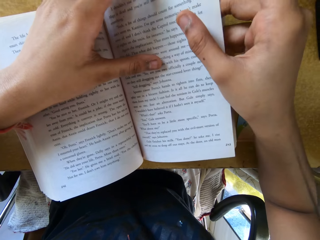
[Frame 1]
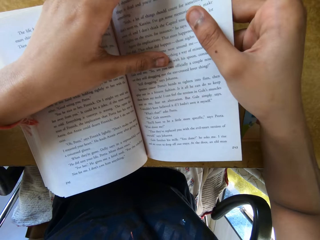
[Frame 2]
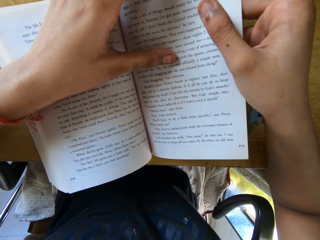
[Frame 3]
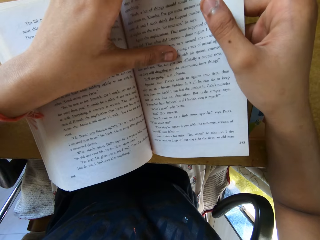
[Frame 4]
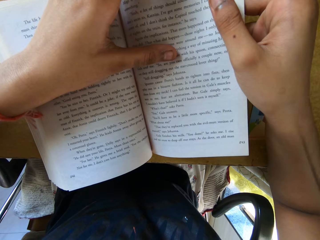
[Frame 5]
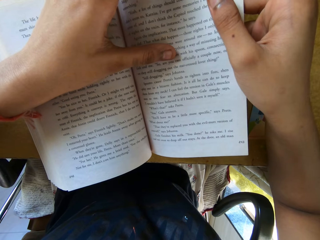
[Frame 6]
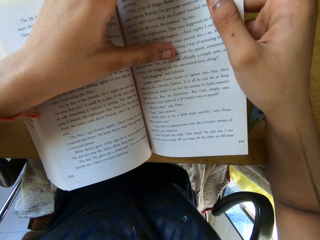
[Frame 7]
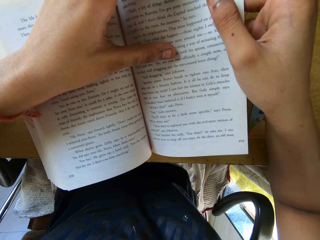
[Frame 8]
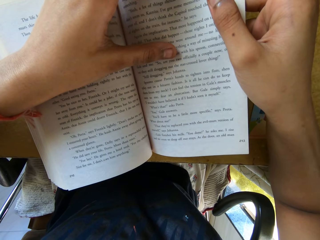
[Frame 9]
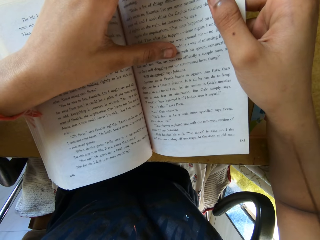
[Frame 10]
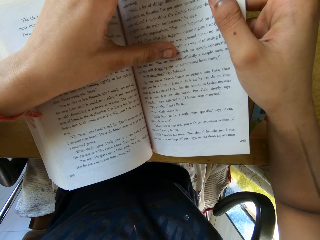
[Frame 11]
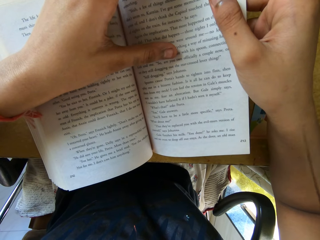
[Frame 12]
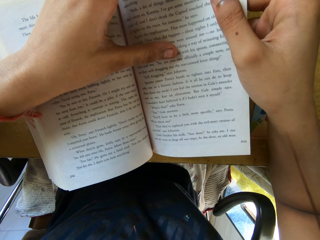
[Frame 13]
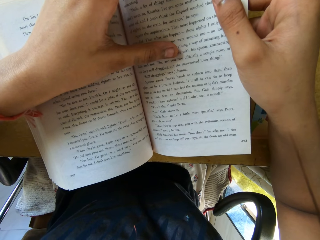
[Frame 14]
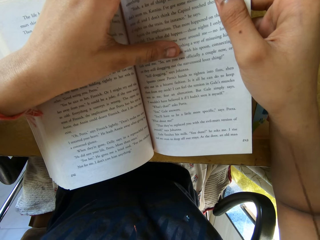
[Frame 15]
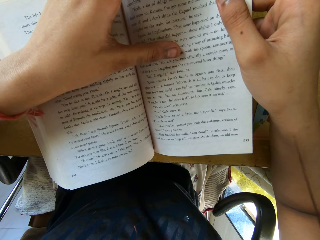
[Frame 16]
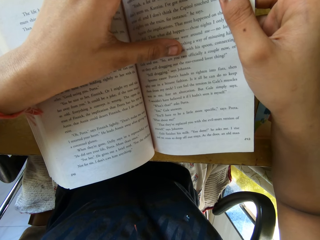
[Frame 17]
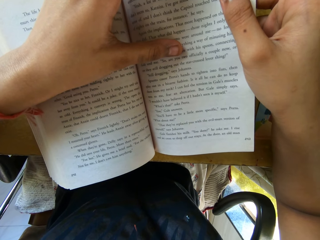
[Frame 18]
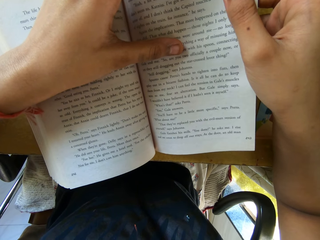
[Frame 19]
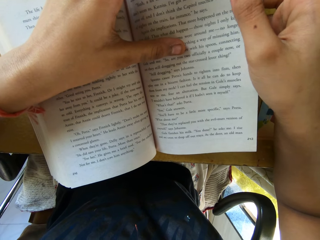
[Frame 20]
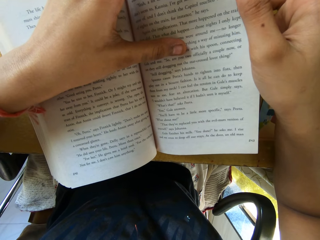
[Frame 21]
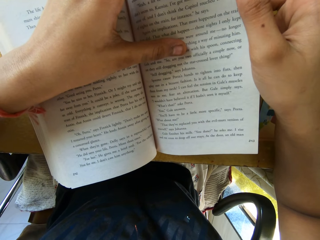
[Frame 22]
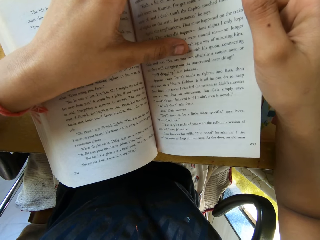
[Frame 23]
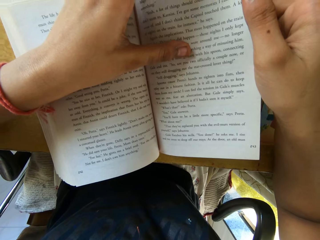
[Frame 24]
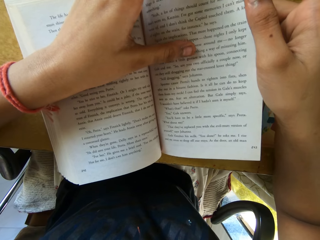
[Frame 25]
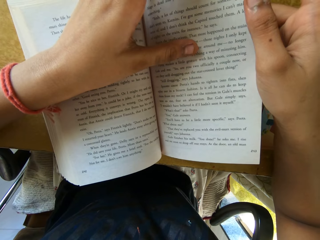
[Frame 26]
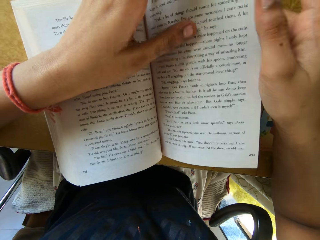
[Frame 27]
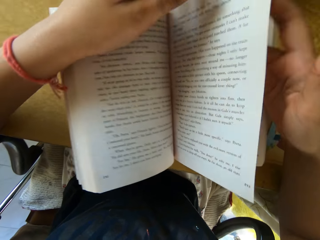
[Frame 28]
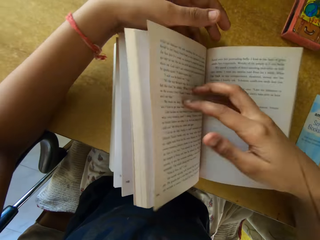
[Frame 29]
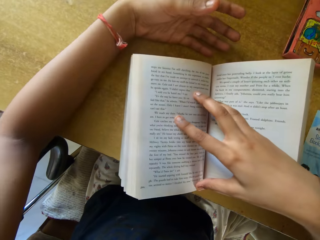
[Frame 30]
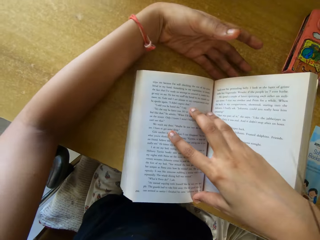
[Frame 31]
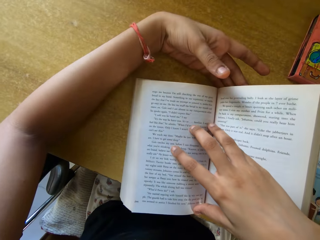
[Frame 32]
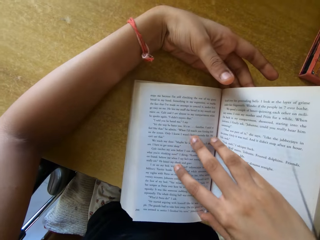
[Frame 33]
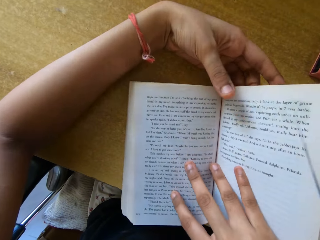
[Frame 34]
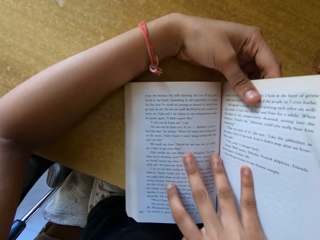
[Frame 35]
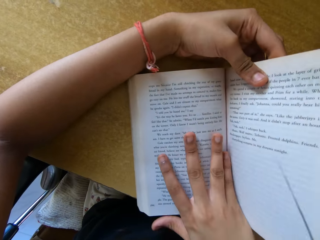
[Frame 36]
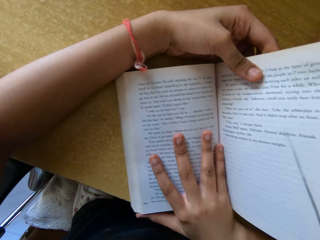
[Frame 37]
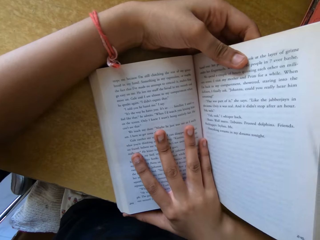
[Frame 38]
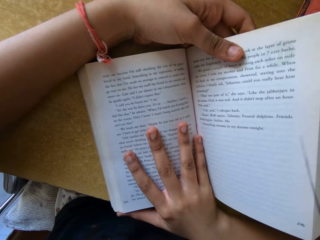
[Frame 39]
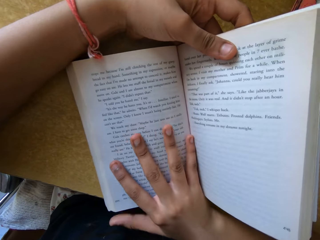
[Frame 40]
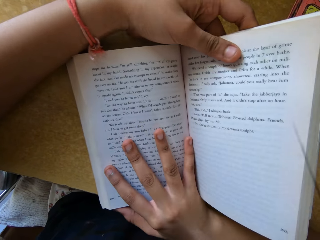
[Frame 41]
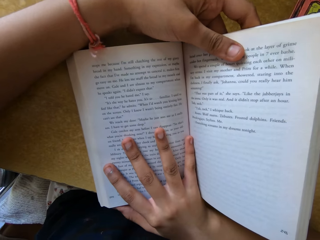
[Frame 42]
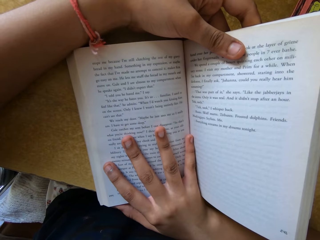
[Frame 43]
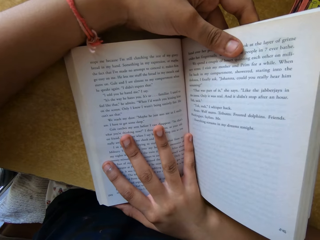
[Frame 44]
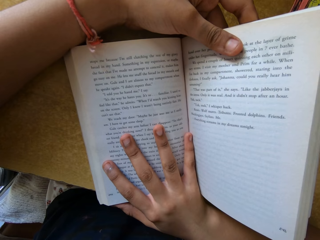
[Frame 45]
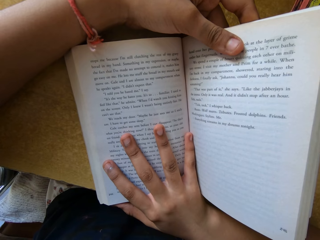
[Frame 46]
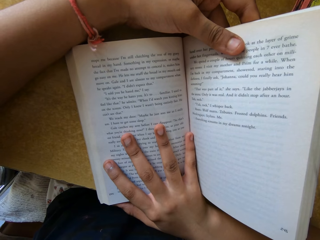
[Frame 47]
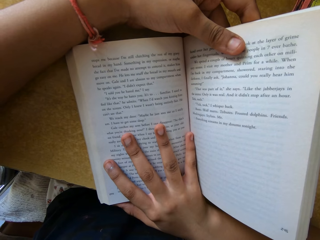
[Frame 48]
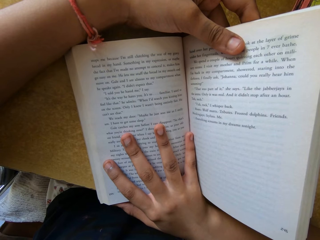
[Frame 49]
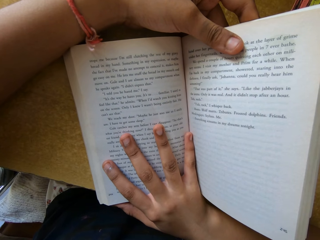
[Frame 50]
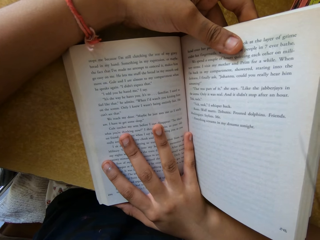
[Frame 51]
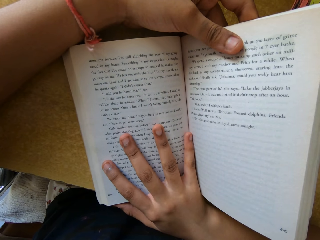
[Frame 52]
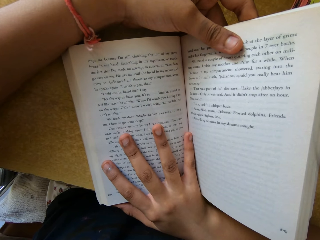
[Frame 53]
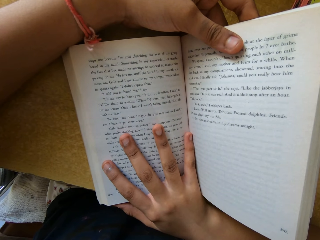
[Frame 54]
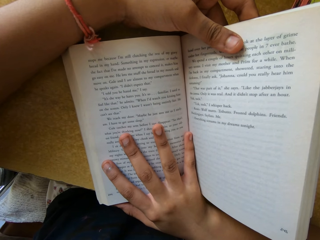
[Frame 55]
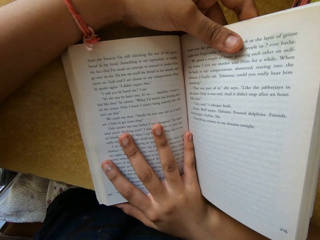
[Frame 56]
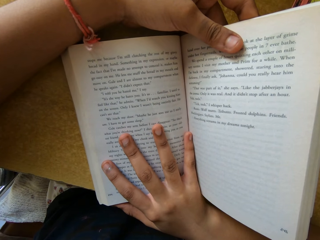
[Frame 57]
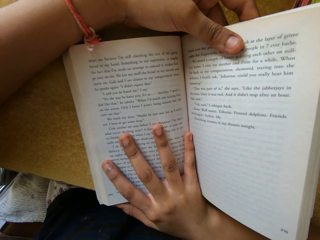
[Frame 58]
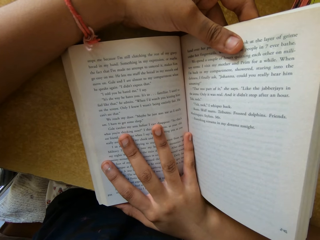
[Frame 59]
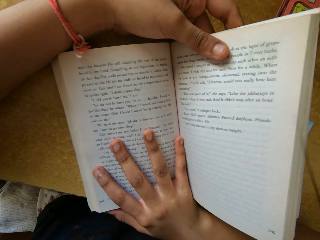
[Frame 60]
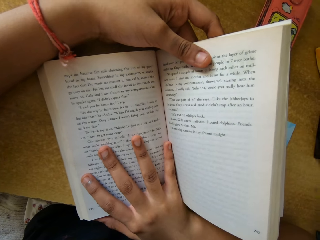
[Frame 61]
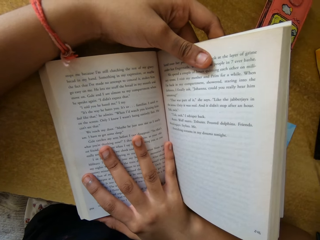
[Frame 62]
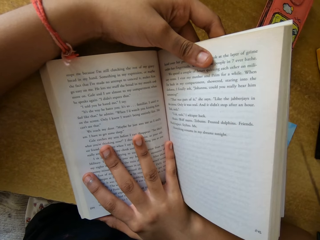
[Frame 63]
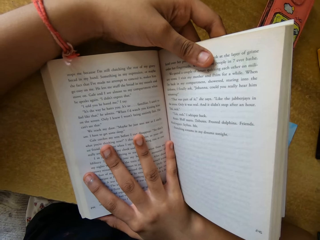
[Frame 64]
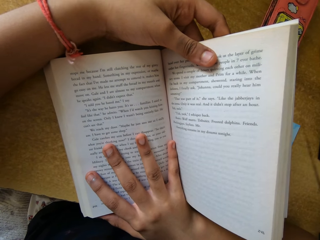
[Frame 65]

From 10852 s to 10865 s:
The camera wearer lifts a page in a book. They read the book. They open a page in the book. They read the book.

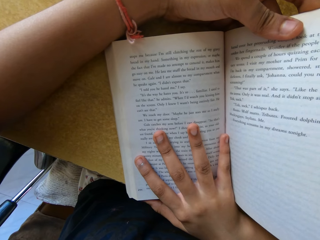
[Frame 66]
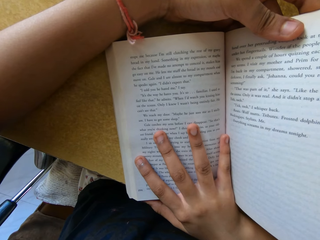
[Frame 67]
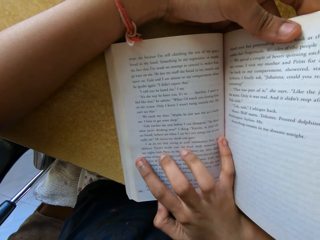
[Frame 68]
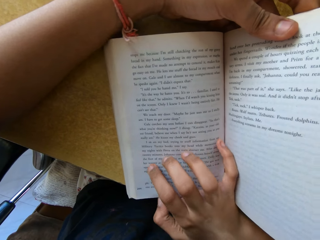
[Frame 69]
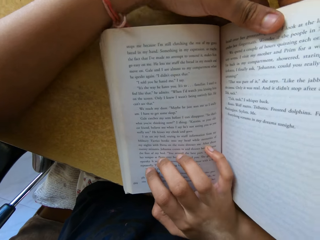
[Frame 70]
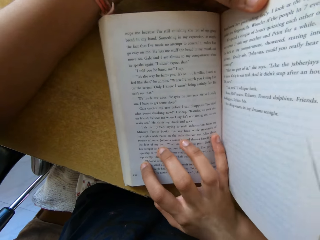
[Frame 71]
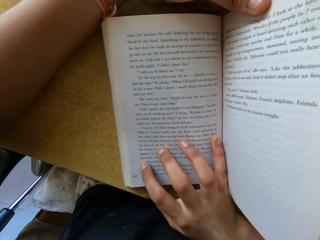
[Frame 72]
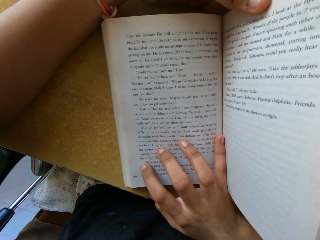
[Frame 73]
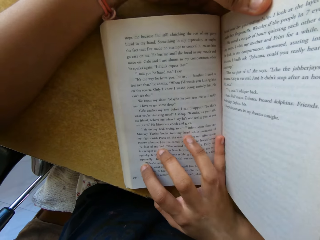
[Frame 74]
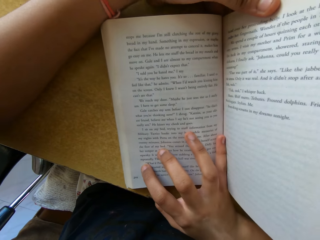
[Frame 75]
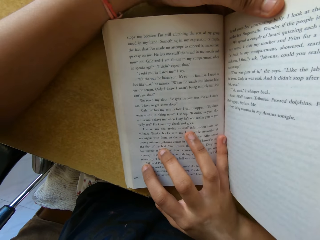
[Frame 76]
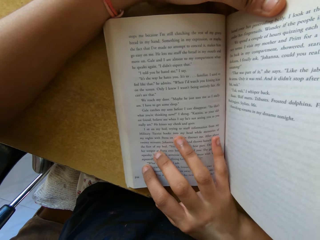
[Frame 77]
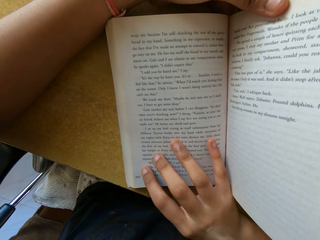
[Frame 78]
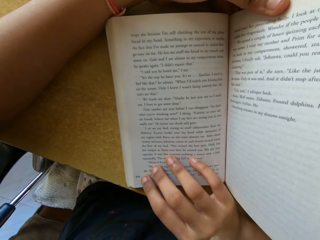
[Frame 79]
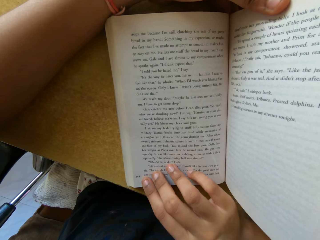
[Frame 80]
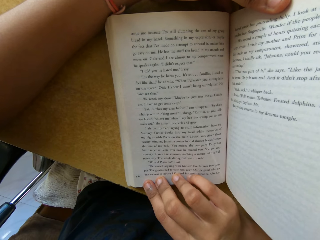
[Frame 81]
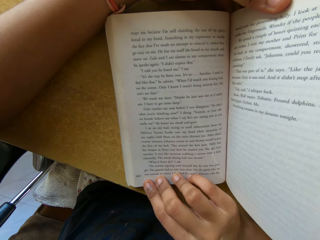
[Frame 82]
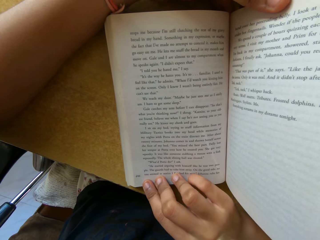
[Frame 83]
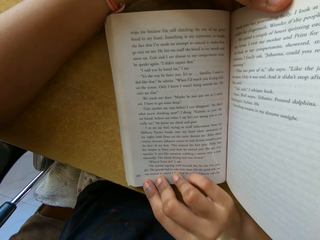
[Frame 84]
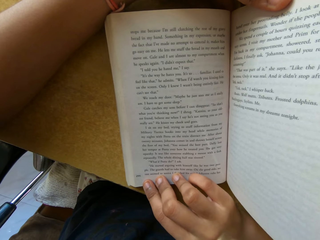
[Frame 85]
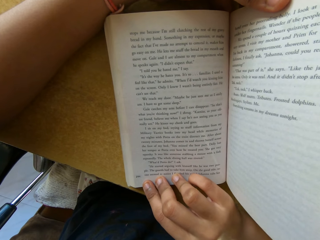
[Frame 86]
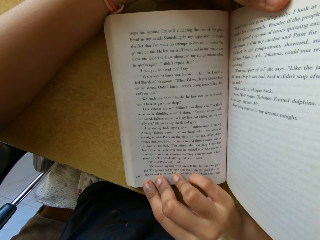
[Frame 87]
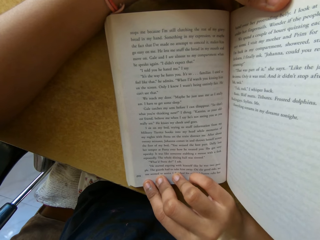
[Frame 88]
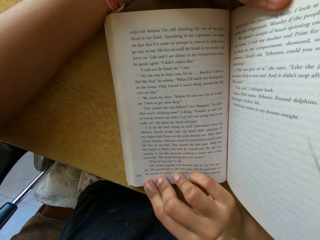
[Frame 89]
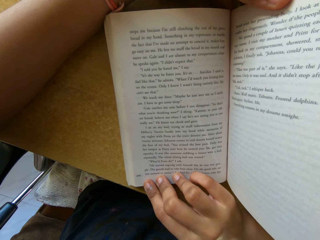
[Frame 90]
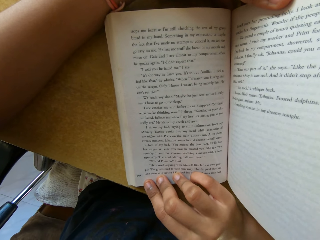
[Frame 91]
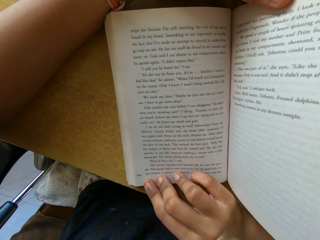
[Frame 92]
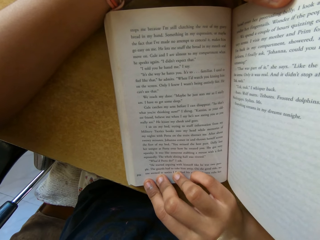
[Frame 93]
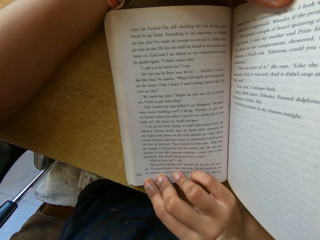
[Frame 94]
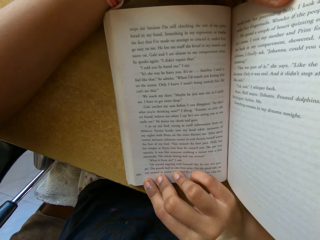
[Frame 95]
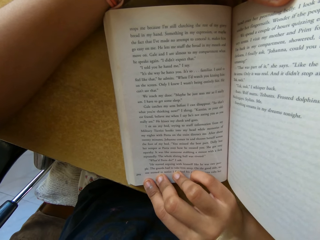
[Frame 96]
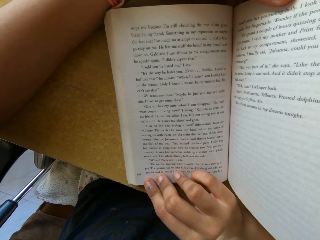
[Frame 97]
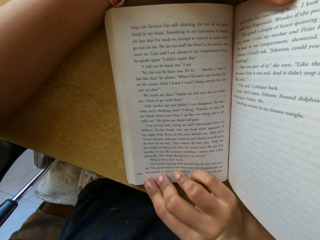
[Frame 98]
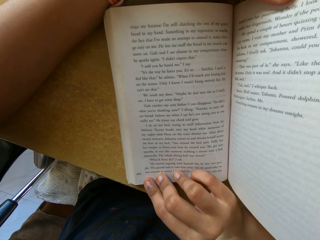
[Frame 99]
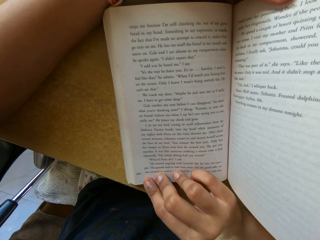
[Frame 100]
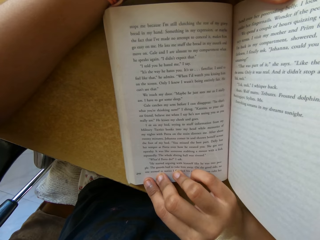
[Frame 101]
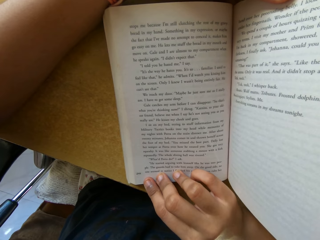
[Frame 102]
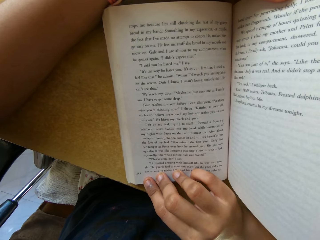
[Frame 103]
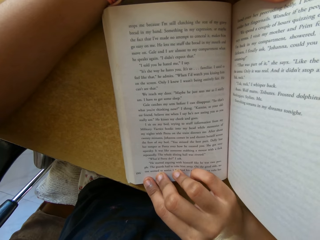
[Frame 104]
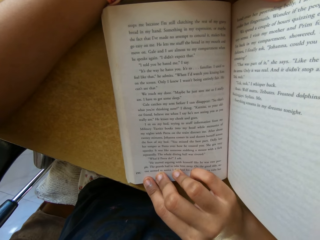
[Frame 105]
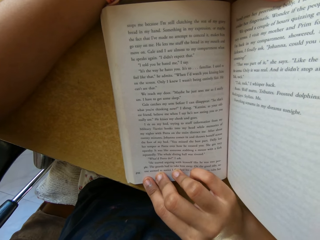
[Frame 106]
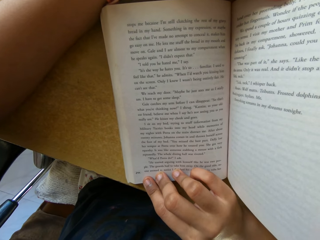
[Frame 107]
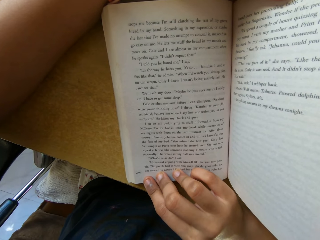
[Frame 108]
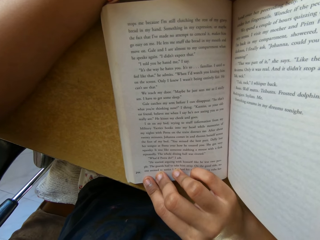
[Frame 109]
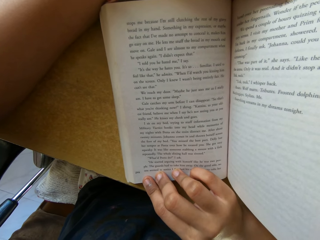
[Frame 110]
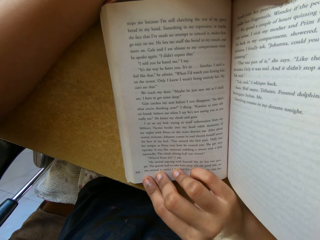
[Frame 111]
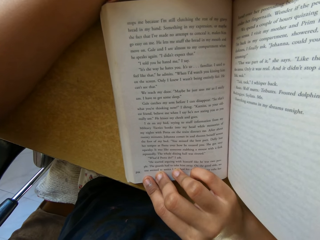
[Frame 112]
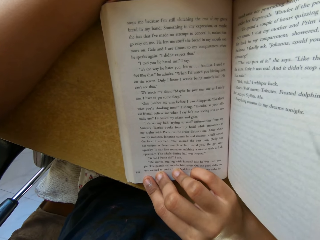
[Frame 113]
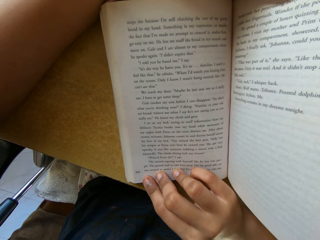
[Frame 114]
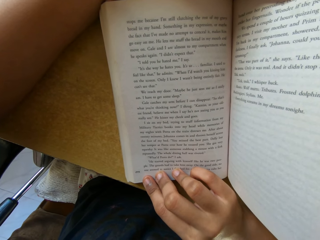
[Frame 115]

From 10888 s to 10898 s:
The camera wearer moves their hand. They read a book.
